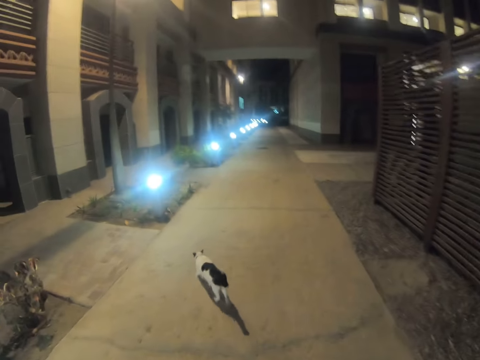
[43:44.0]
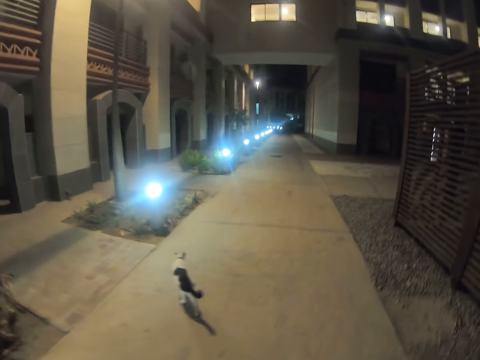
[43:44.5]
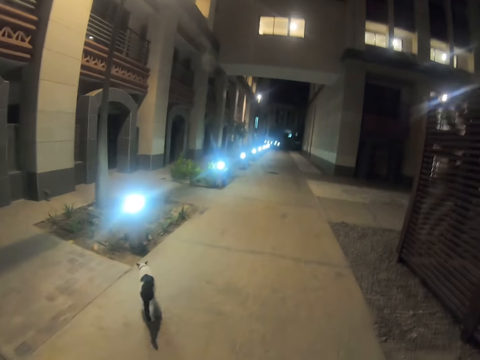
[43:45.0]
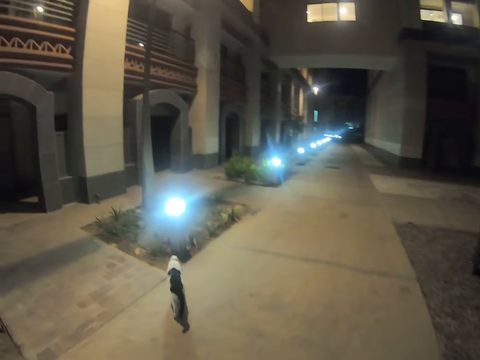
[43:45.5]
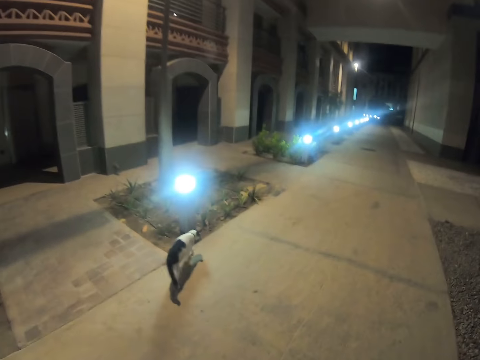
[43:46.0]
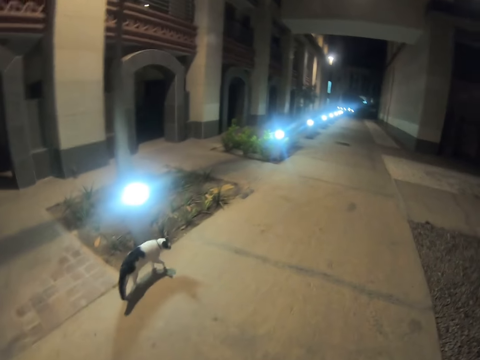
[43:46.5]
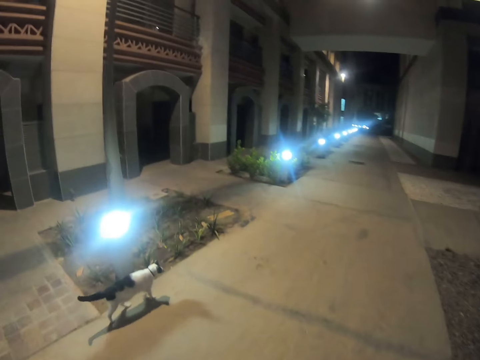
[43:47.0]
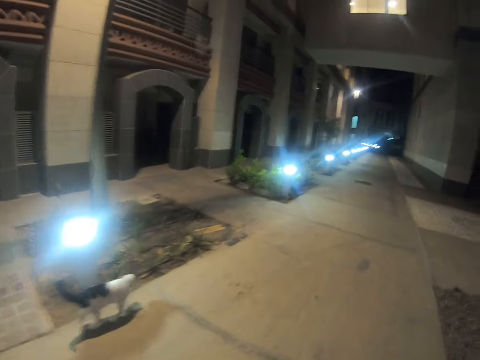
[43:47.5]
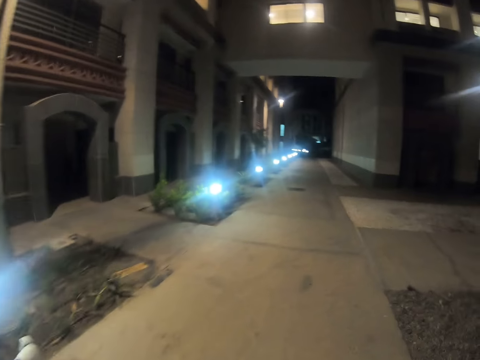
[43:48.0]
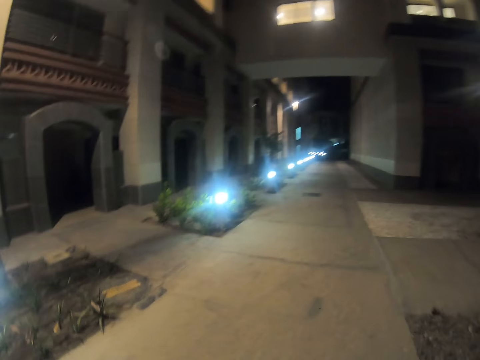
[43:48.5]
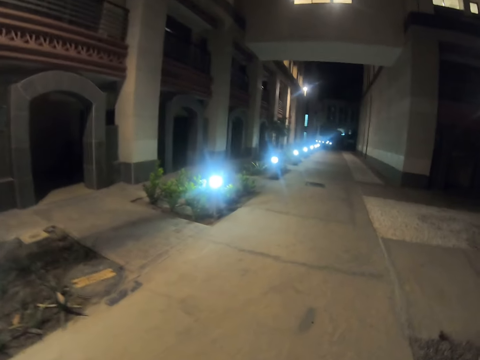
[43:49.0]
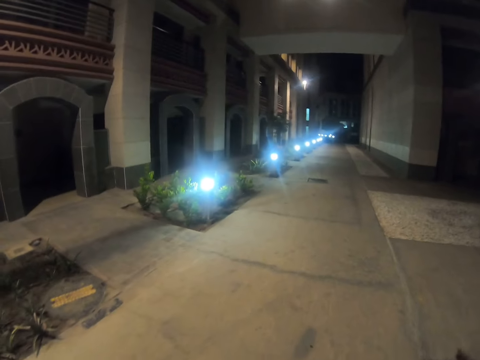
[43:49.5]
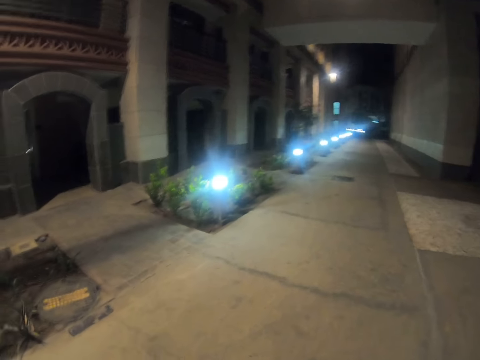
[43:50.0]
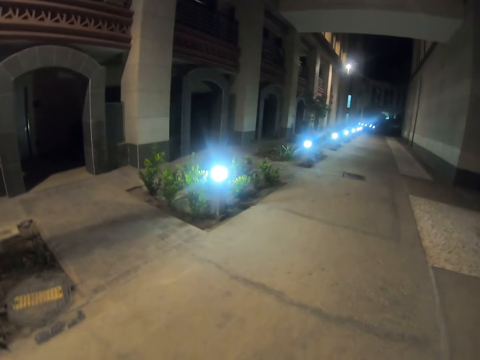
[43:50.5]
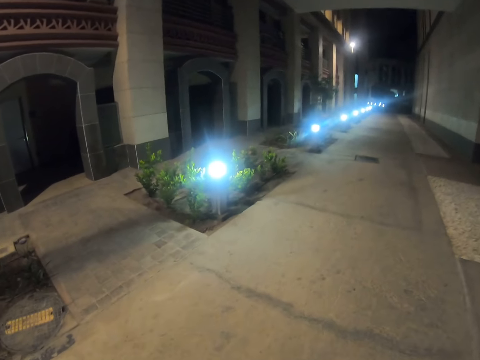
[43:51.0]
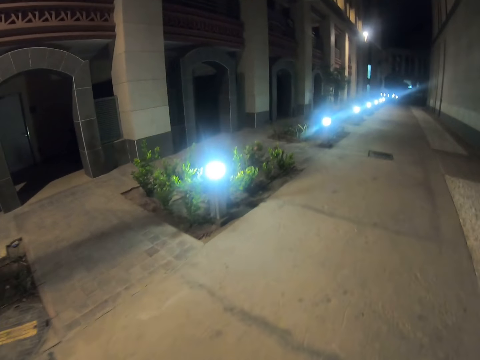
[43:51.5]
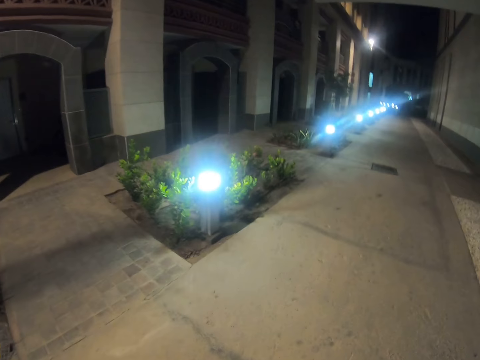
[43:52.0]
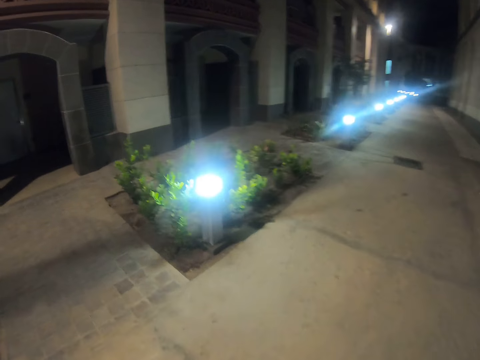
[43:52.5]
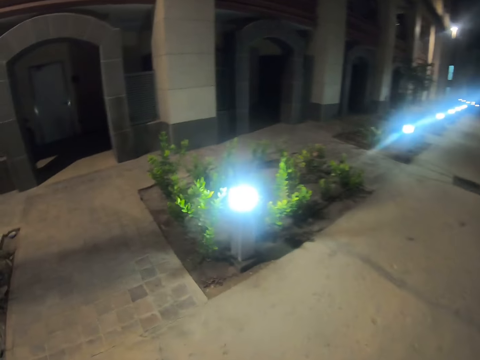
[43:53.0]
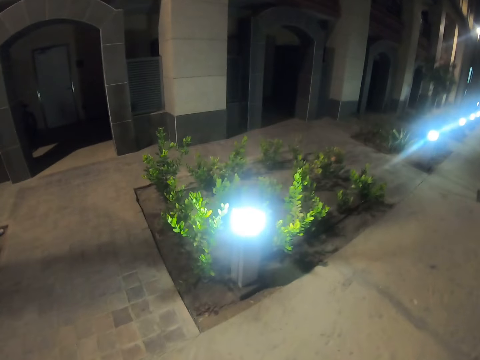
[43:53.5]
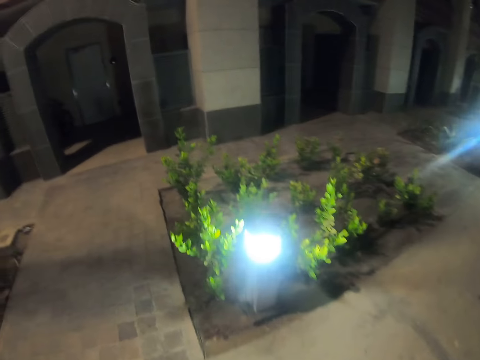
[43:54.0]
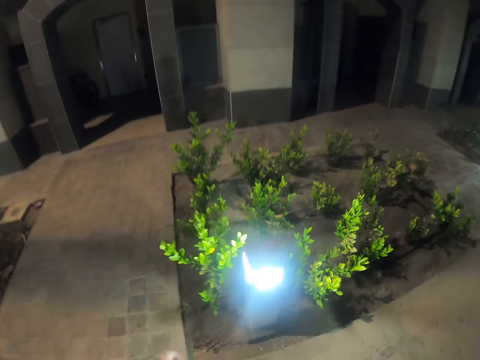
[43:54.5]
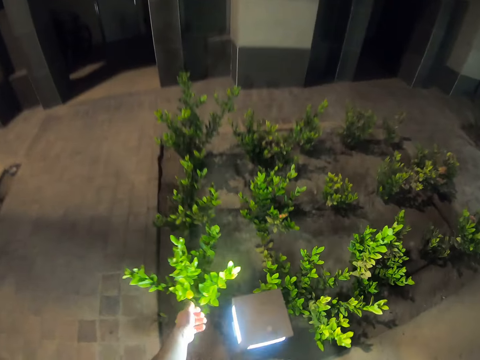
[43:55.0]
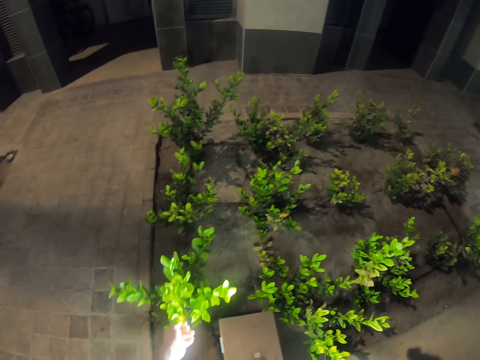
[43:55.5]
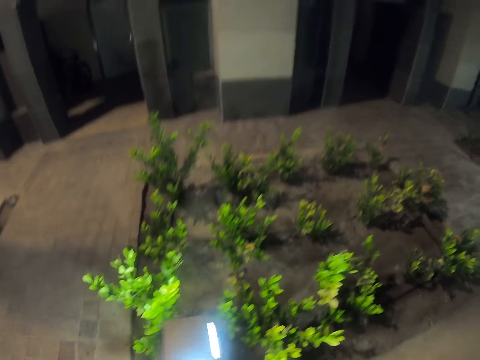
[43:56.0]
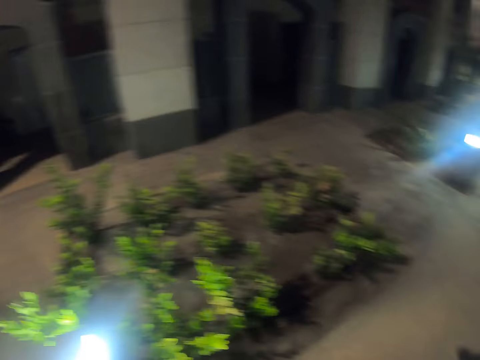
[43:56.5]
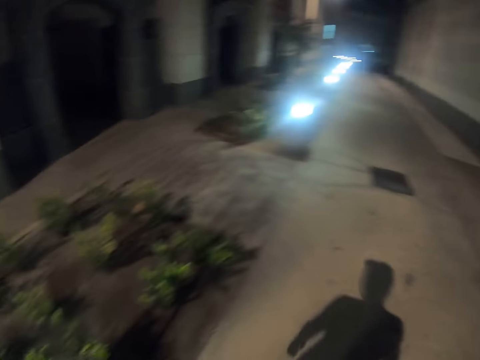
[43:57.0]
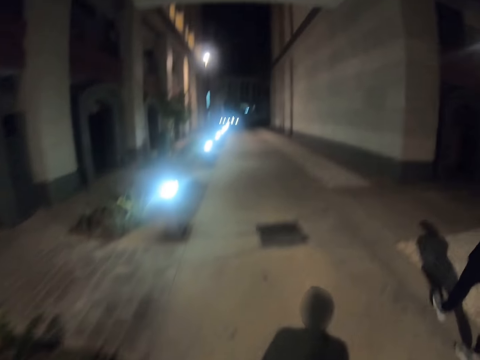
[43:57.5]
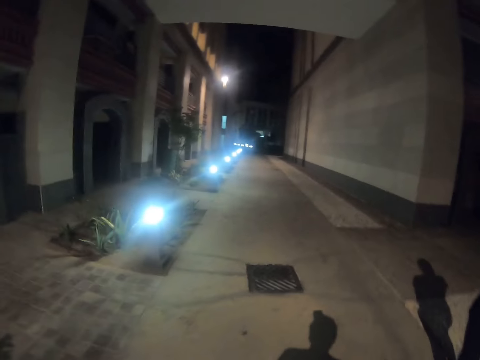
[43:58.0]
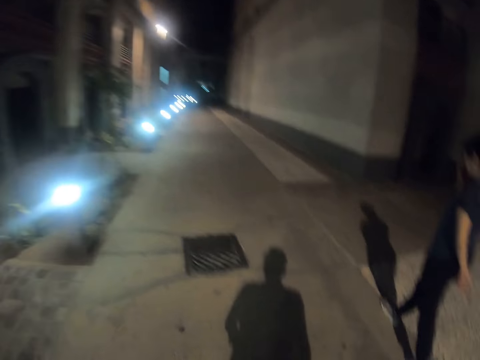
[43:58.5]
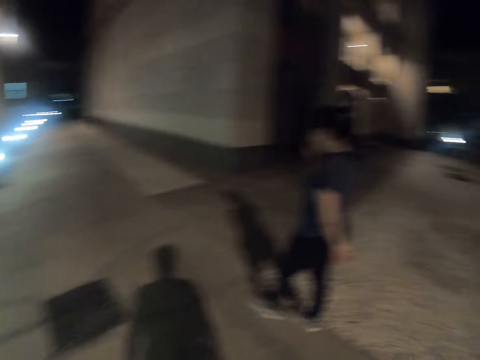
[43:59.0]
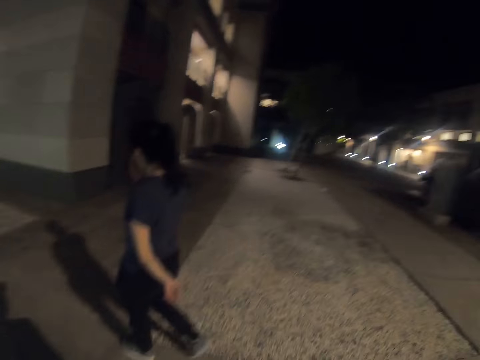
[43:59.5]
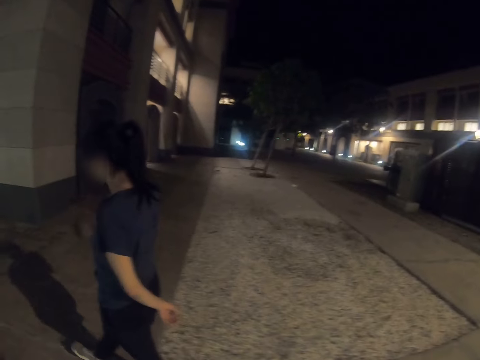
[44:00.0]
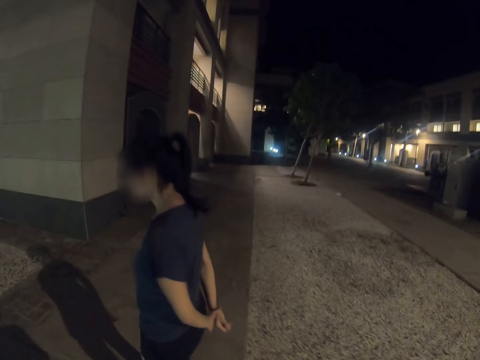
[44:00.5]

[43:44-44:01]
The camera wearer picks a leaf from the flowers along the street. They walk on the street. A pedestrian walks on the street.

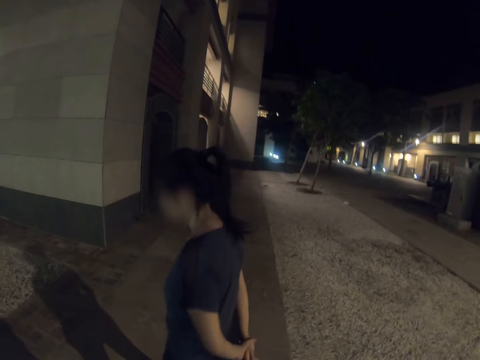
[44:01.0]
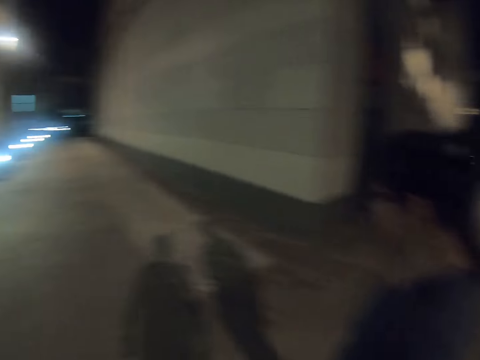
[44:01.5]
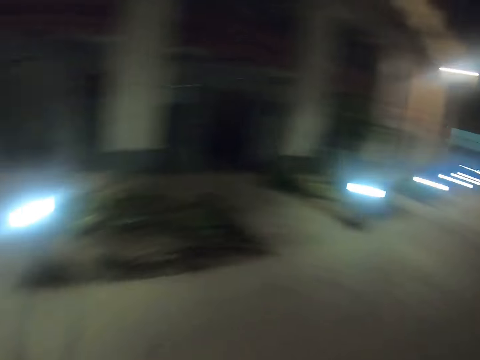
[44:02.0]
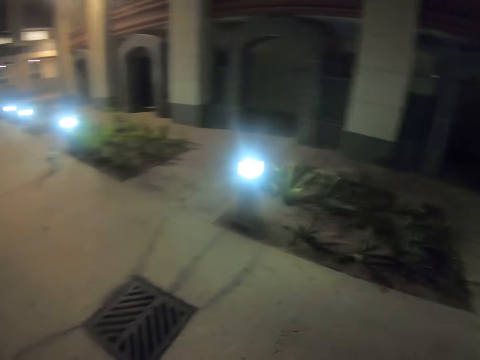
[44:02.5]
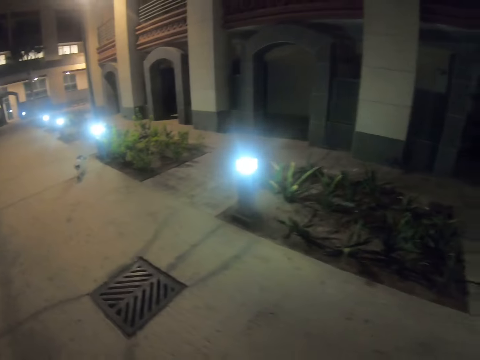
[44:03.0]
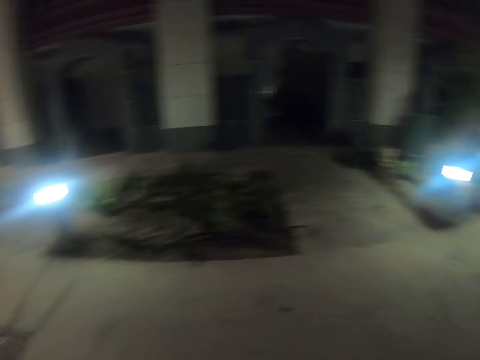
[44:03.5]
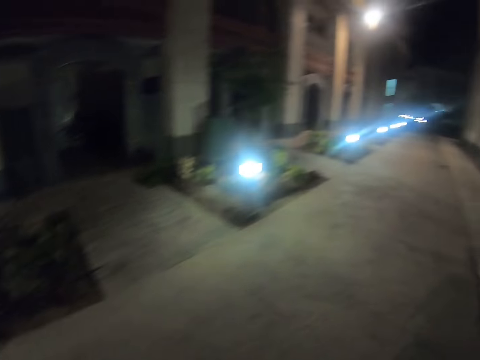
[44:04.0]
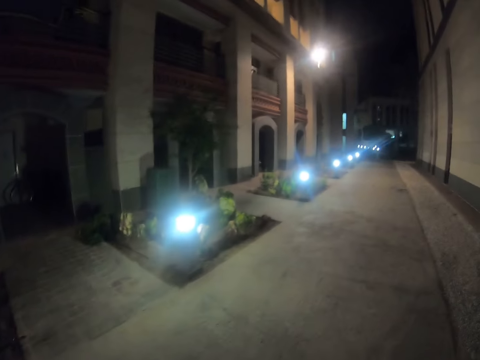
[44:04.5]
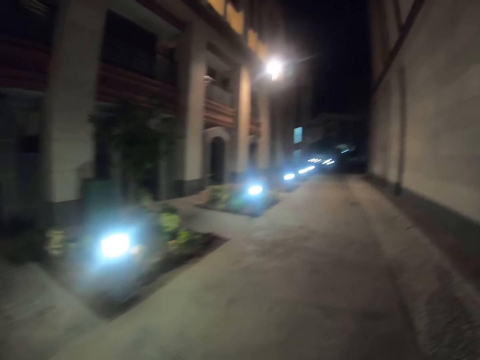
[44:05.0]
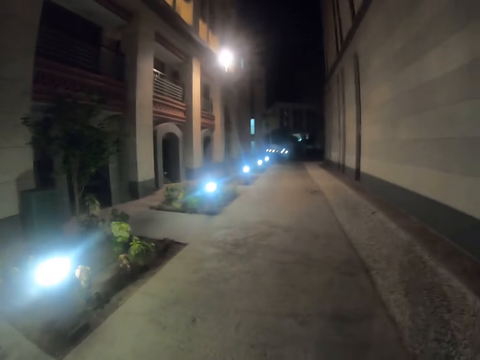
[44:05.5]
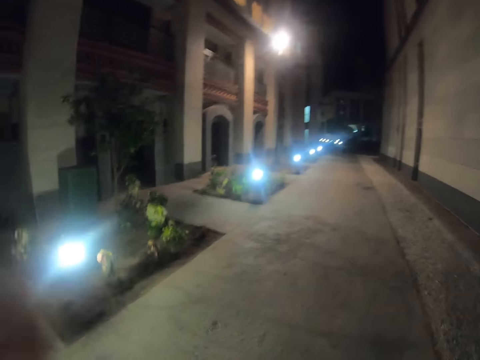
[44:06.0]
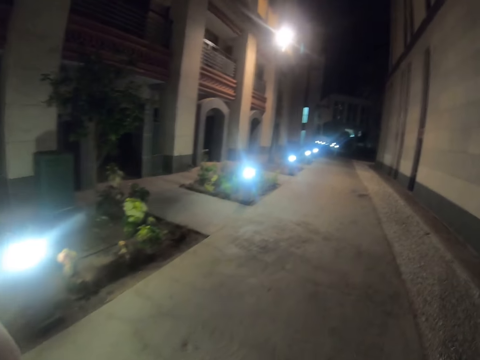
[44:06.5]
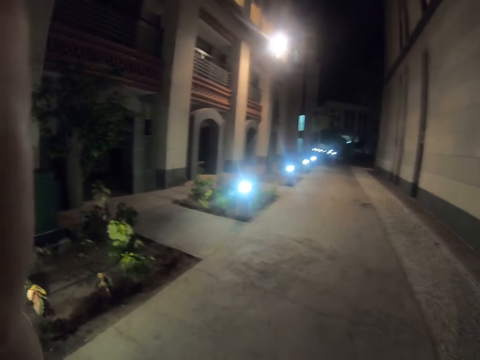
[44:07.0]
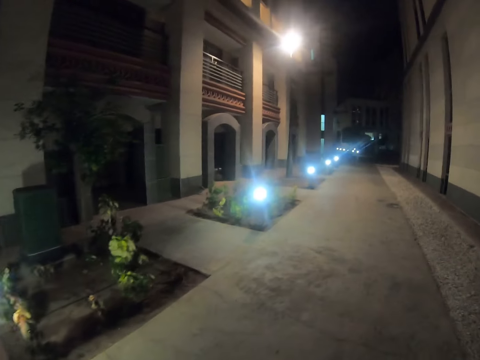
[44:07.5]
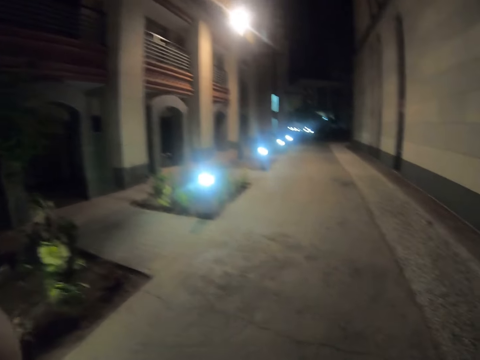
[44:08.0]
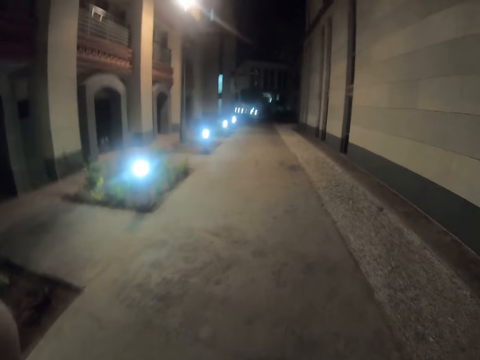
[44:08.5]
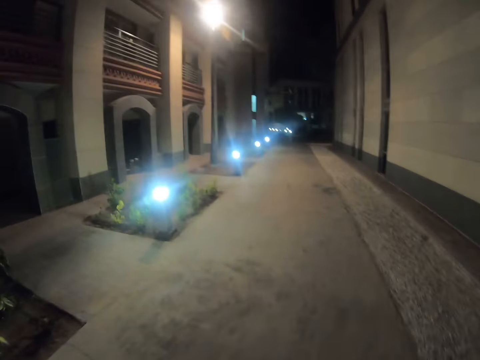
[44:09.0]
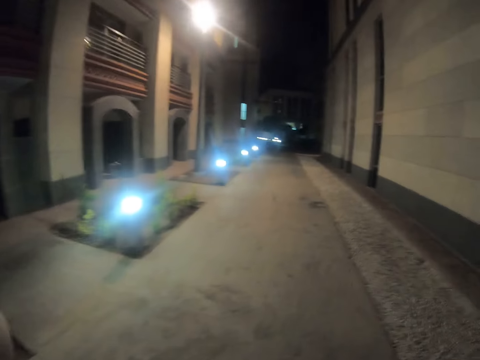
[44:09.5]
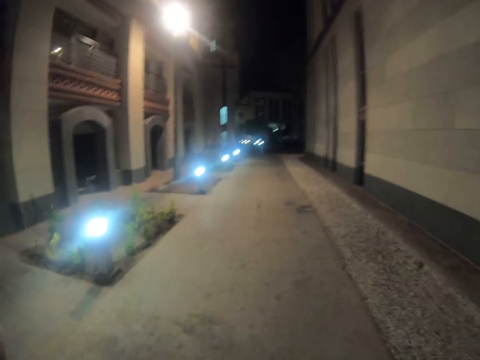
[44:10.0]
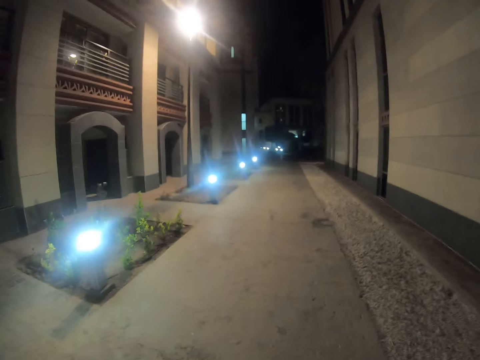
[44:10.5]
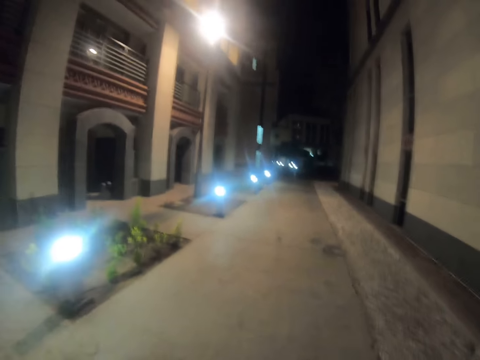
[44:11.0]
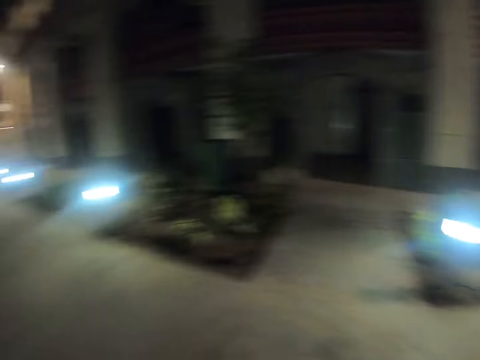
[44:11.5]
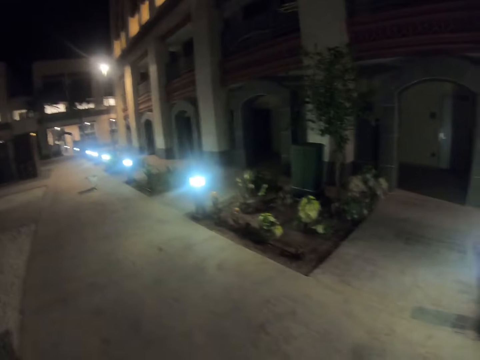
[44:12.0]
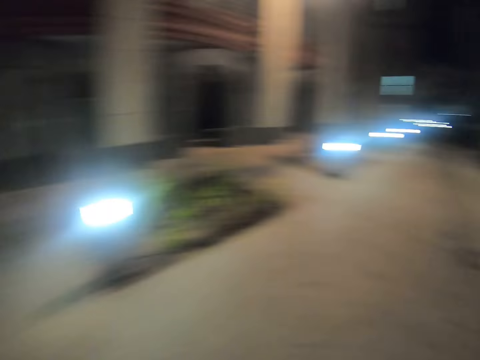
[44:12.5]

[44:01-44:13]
The camera wearer walks on the street. They raise a hand. They walk on the street.
